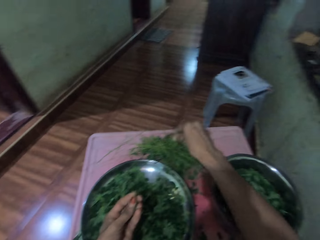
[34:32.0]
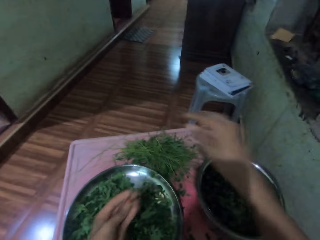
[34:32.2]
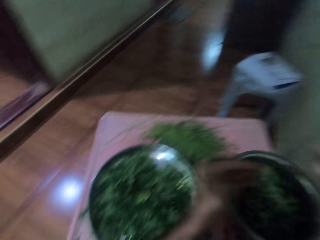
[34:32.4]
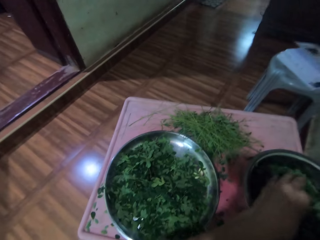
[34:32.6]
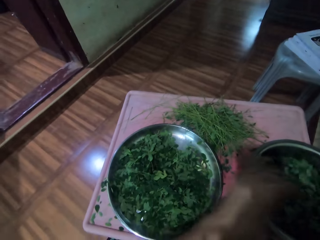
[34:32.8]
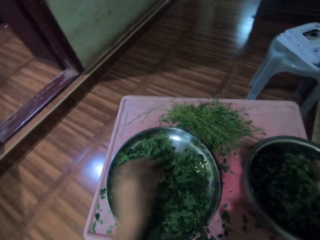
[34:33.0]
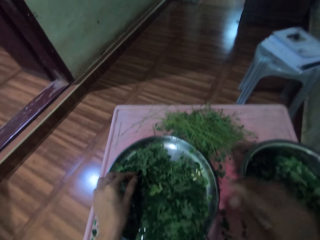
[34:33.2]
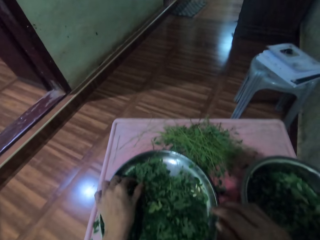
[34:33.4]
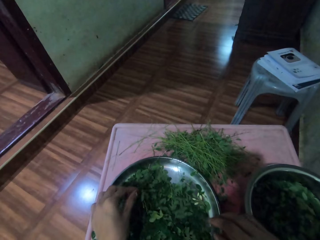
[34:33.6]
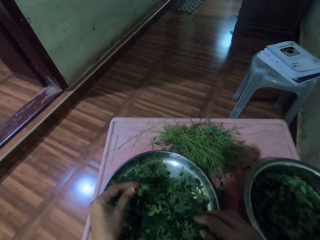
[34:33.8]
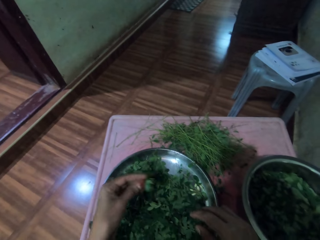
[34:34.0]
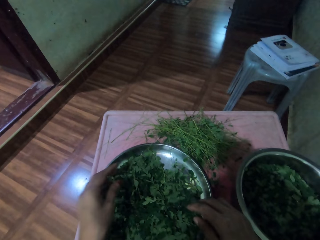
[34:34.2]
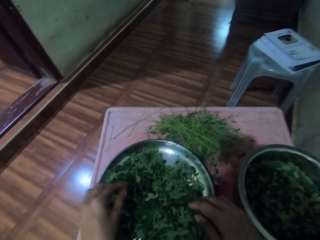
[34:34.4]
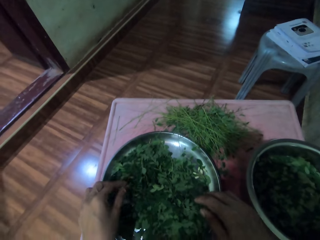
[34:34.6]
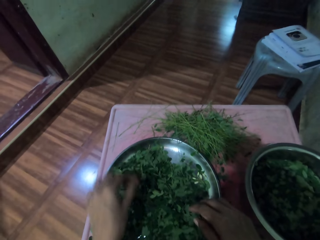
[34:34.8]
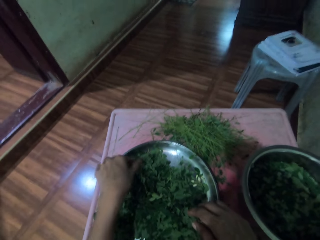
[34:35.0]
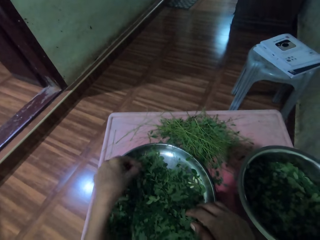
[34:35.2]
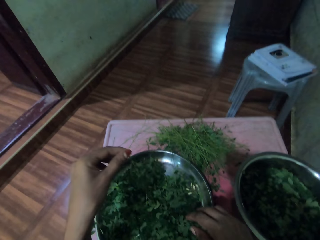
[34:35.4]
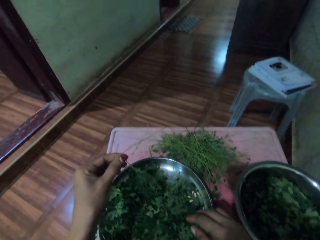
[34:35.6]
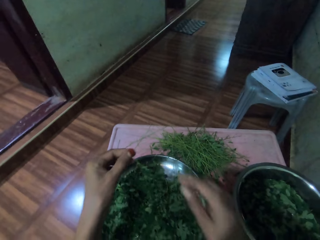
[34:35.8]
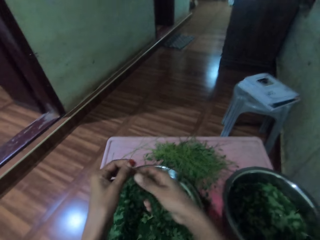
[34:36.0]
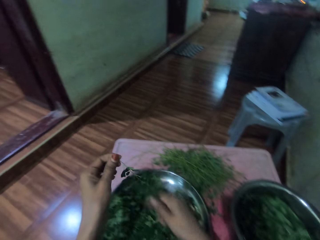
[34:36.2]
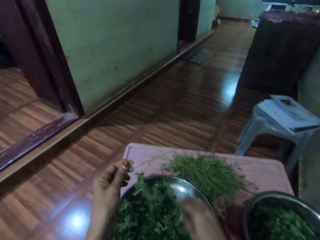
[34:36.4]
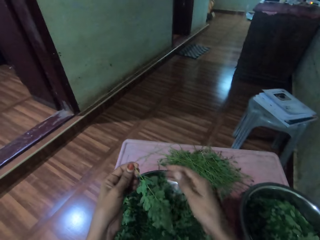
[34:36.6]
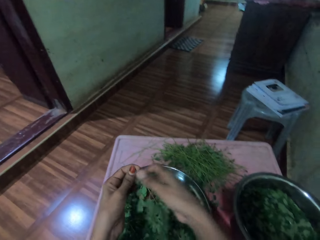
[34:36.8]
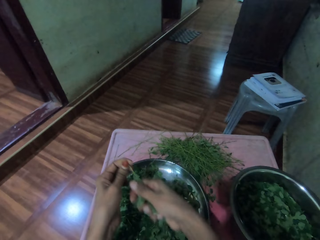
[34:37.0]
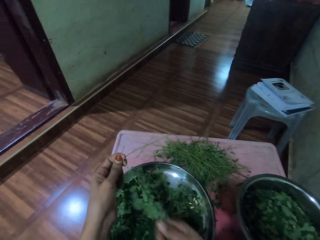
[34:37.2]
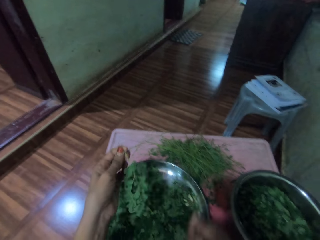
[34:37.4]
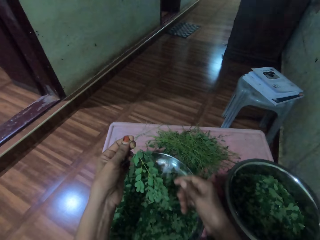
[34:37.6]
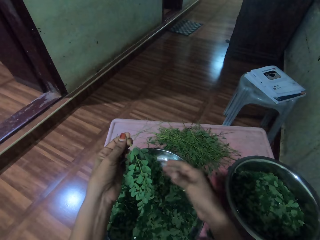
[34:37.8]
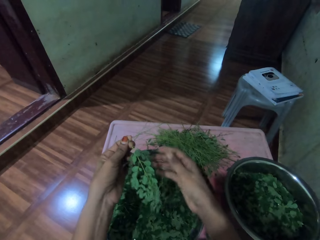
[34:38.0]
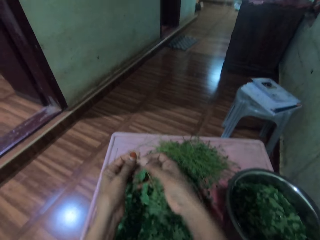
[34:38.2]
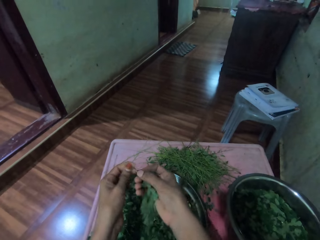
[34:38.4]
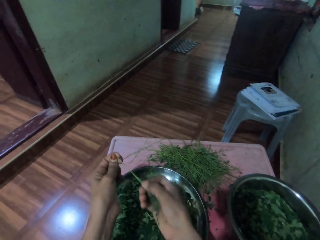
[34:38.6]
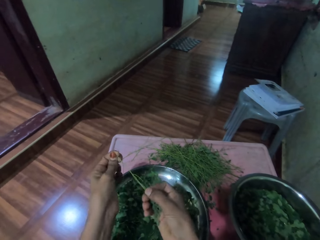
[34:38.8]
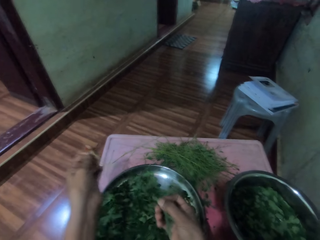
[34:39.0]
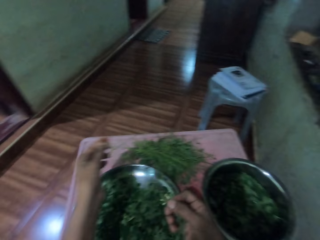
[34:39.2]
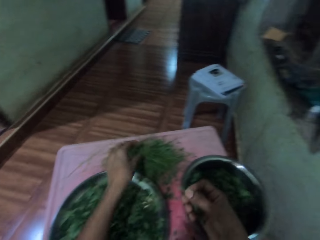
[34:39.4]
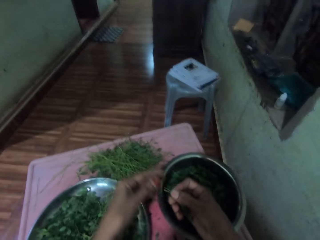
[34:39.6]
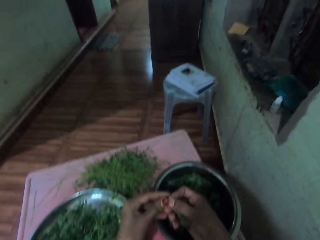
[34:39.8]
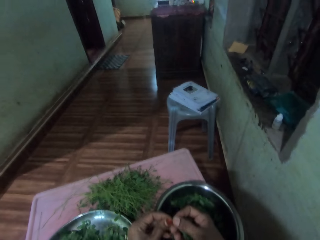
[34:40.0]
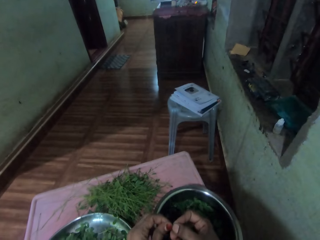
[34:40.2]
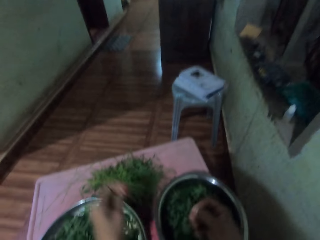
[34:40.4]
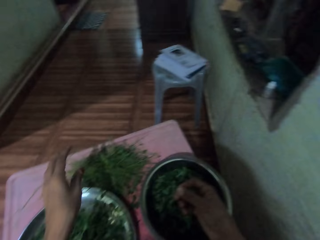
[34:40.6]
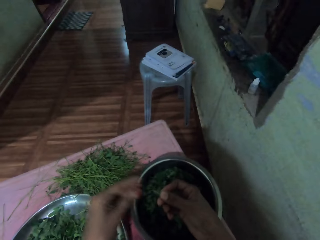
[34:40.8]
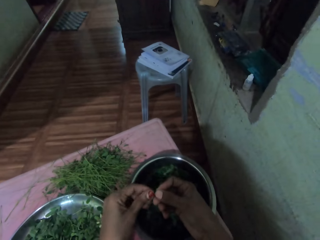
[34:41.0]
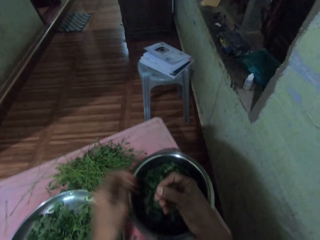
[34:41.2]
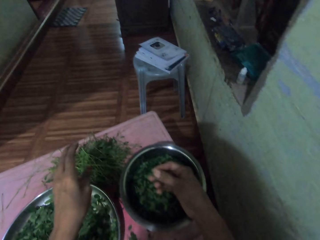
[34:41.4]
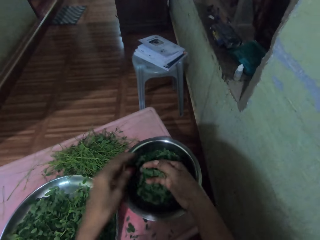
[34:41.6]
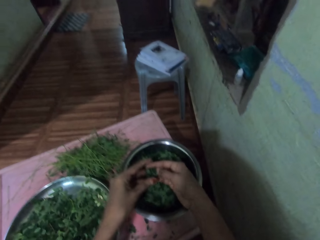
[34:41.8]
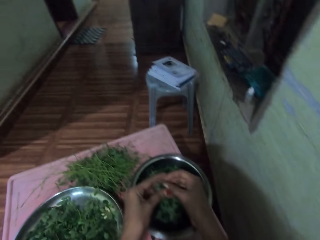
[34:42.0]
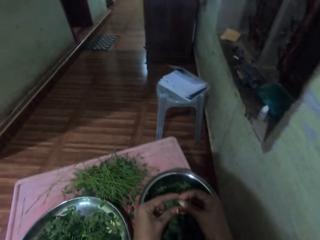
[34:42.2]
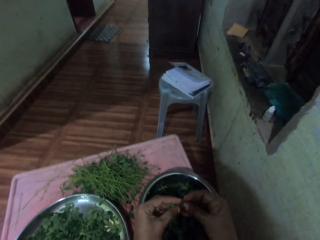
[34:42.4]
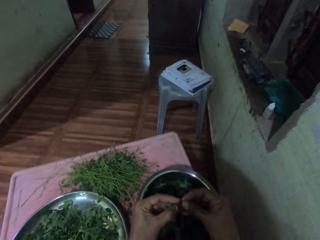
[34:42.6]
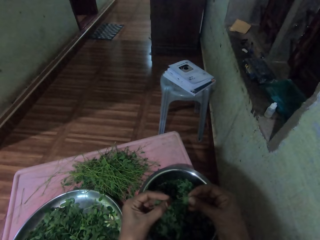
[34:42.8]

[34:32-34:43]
The camera wearer drops down the stem with his right hand. He picks the plant from the tray with his left hand. He drops down the plant with his left hand. He picks the plant with his left hand. He wipes the plant with his right hand. He peels the leaves from the stalk with his right hand. He drops down the stem on the table with his left hand. He drops the vegetables in the basin. He throws the stem with his left hand.

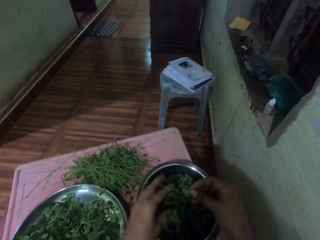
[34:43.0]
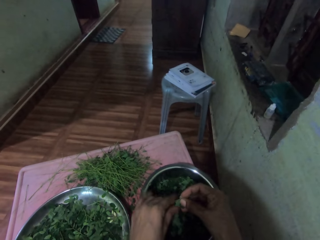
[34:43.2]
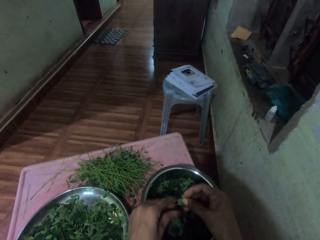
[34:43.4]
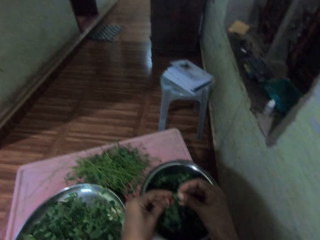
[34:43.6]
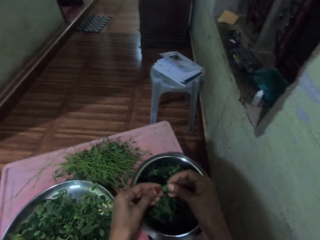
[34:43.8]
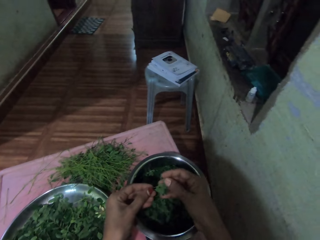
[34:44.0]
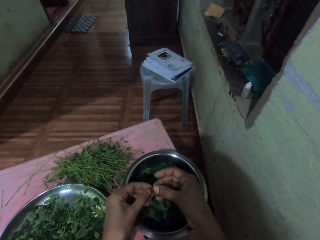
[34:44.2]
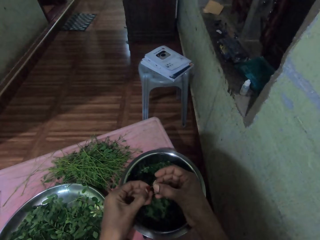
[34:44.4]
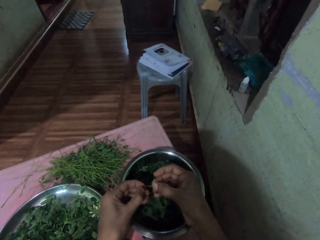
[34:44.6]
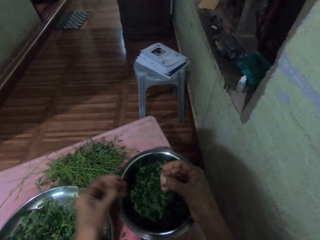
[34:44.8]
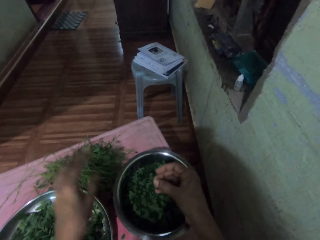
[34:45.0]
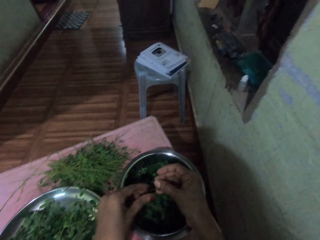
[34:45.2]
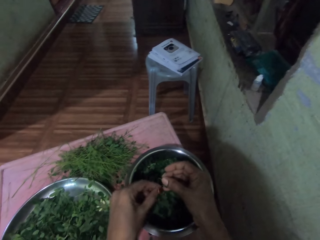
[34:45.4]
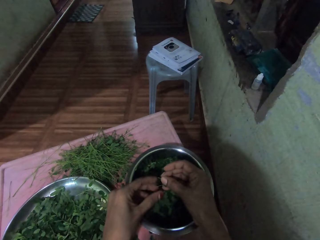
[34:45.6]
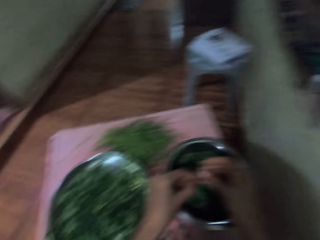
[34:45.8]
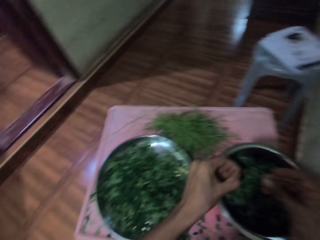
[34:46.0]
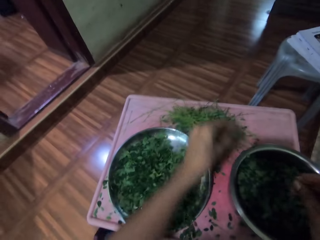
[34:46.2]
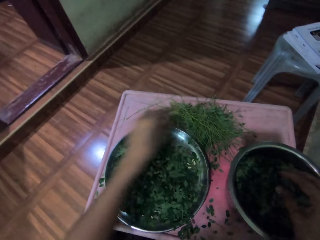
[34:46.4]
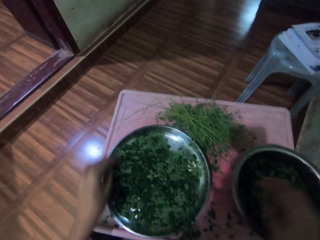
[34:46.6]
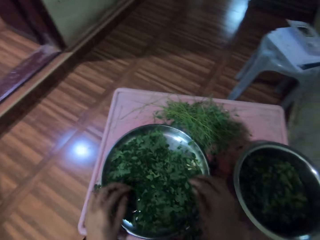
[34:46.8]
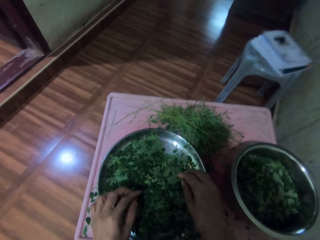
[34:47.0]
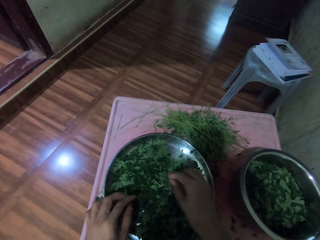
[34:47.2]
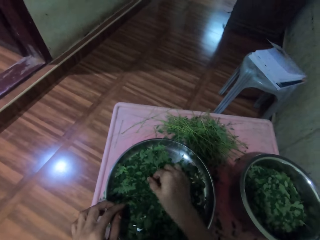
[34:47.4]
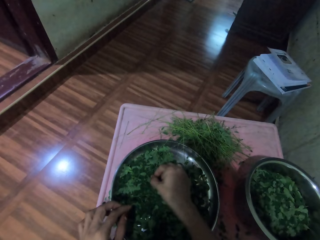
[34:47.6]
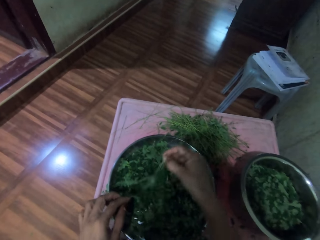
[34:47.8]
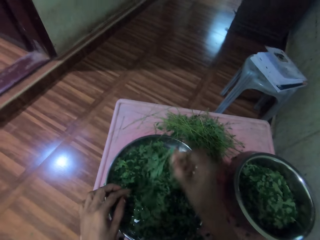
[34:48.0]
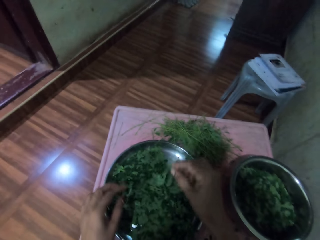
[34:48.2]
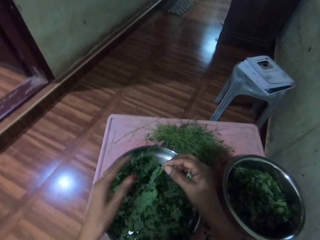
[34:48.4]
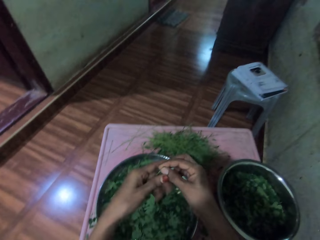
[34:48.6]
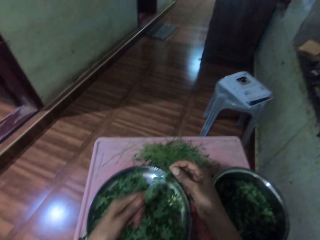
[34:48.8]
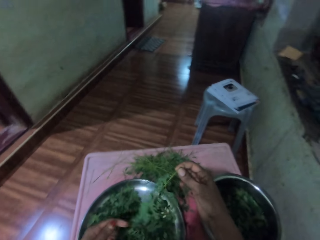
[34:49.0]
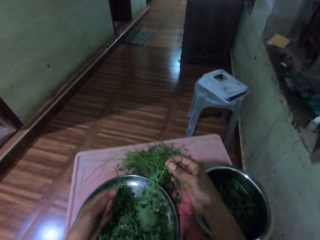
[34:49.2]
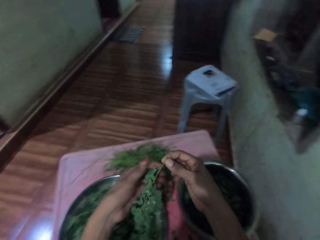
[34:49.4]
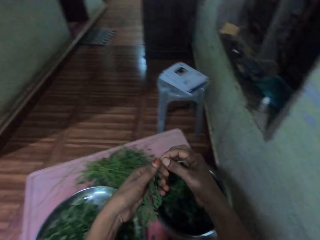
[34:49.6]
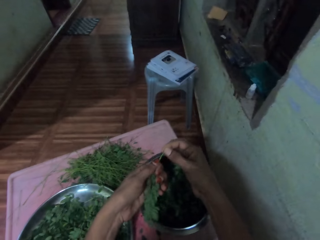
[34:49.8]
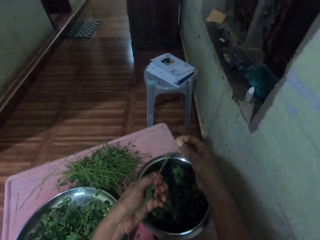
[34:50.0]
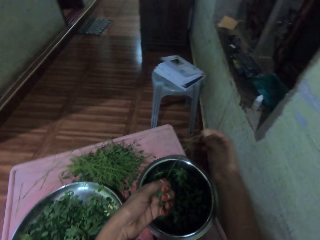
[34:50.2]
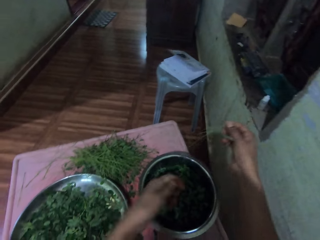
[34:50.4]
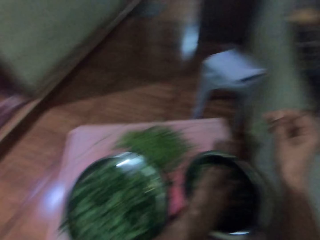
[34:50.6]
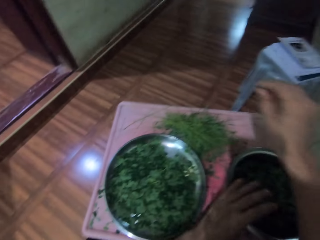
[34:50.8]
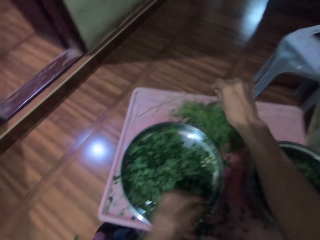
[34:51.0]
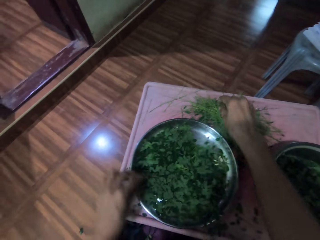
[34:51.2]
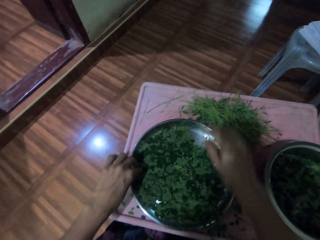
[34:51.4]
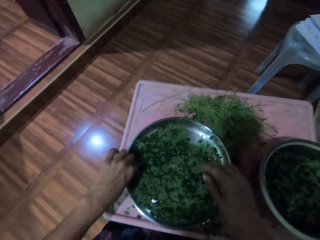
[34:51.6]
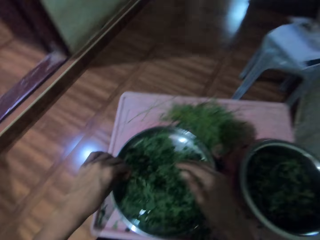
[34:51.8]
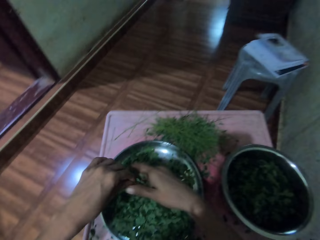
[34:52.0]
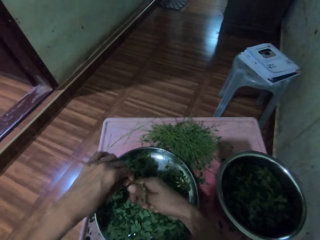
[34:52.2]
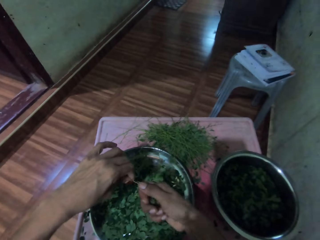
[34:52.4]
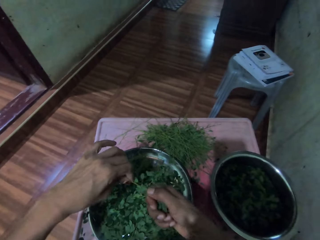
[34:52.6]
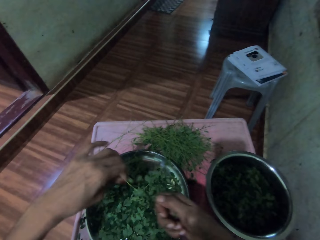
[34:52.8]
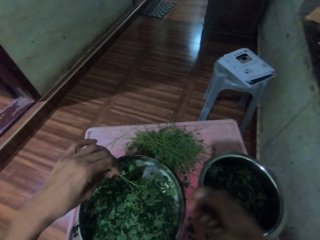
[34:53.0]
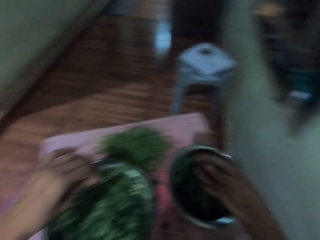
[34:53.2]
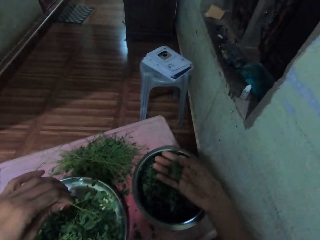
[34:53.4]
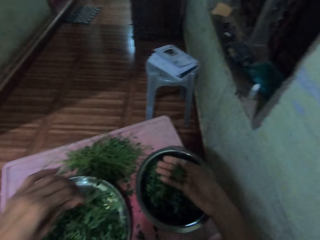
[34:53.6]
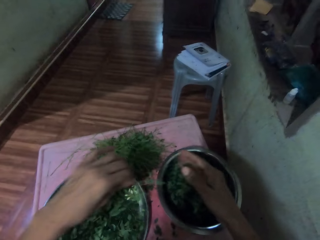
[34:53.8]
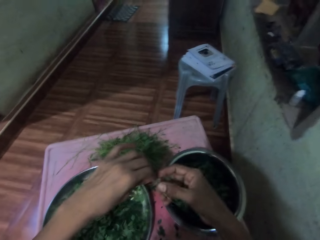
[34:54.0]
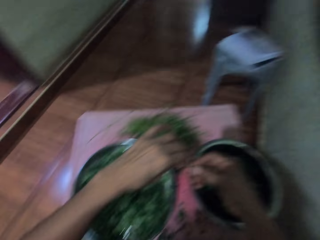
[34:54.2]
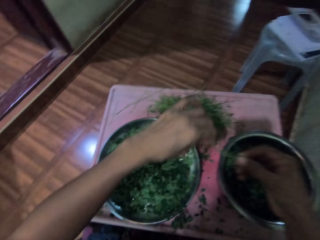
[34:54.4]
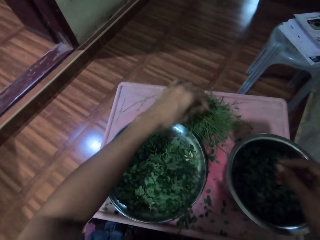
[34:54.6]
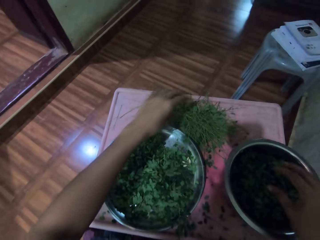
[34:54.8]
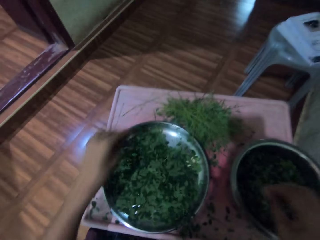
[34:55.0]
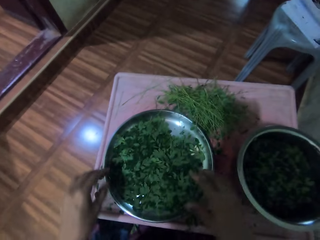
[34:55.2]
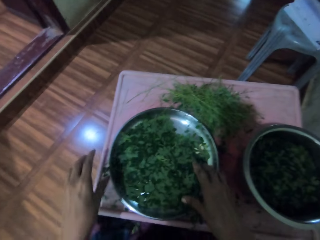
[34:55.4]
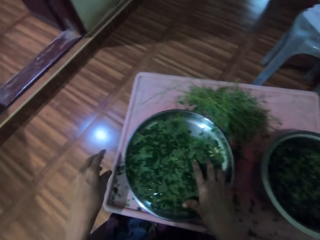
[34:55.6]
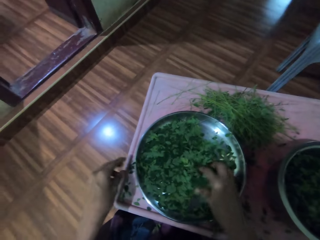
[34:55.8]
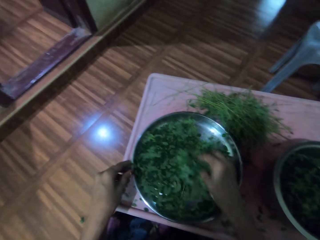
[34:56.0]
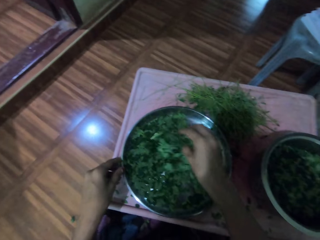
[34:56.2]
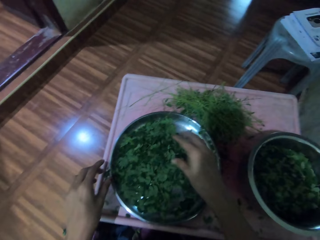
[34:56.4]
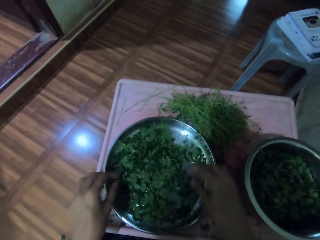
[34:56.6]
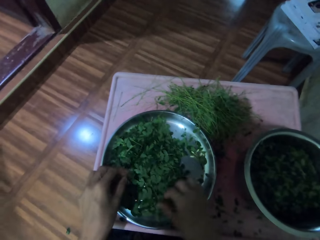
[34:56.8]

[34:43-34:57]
The camera wearer puts the leaf on the basin with his left hand. He drops down the stem with his left hand. He picks the plant from the tray with his right hand. He wipes the plant with his left hand. He peels the leaves from the stalk with his left hand. He puts the leaves on the basin with his left hand. He drops down the stem on the table with his right hand. He picks the plant from the tray with his left hand. He peels the leaves with his right hand. He puts the leaves on the basin with his right hand. He drops down the stem with his left hand.
